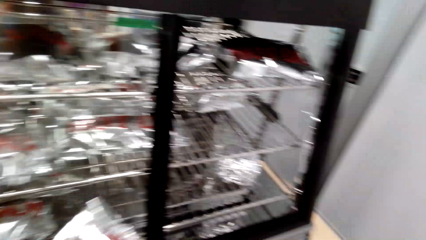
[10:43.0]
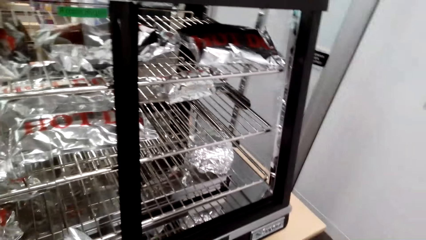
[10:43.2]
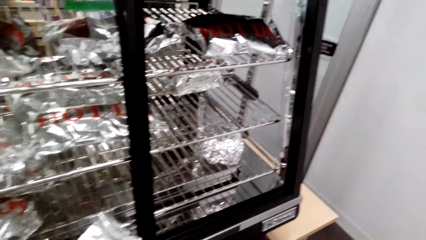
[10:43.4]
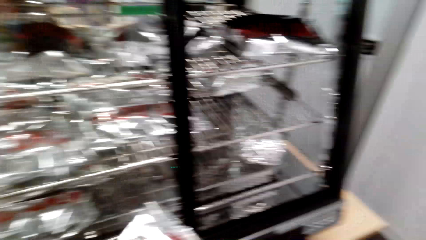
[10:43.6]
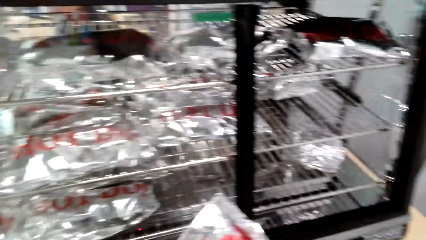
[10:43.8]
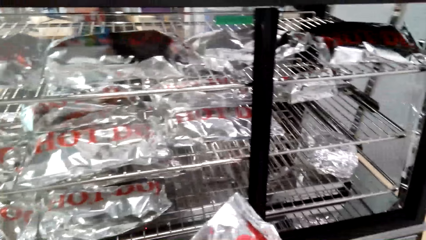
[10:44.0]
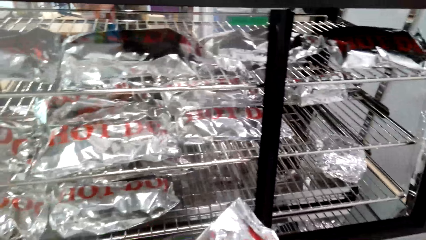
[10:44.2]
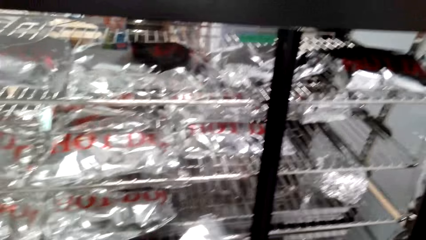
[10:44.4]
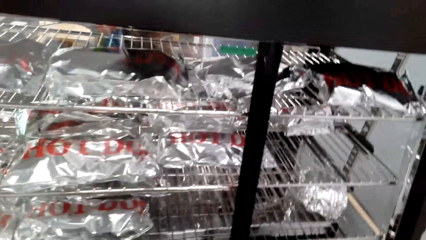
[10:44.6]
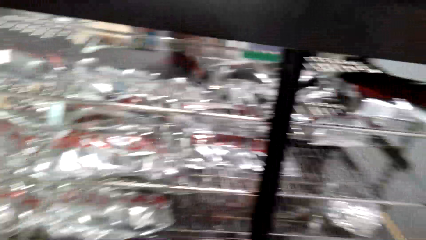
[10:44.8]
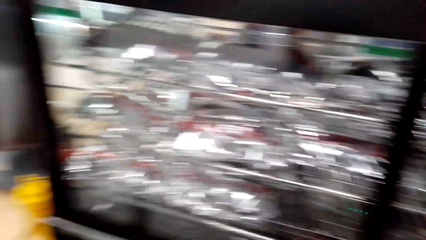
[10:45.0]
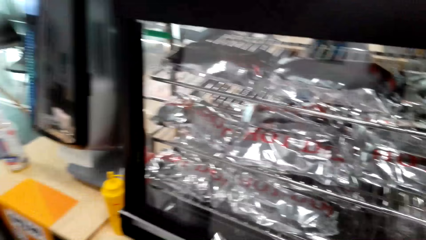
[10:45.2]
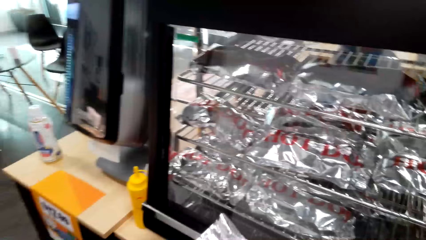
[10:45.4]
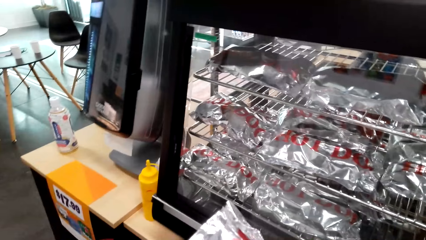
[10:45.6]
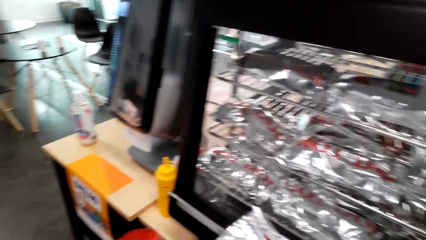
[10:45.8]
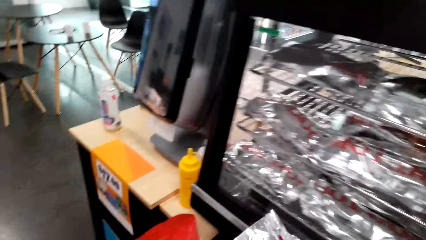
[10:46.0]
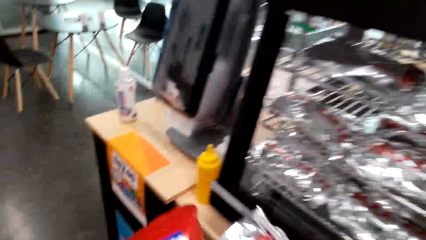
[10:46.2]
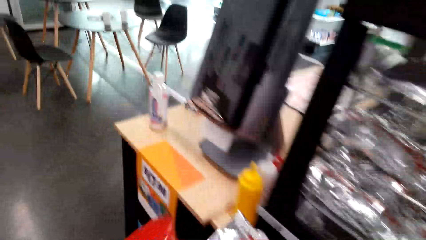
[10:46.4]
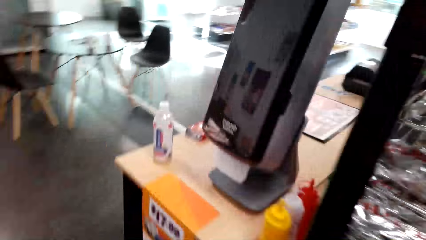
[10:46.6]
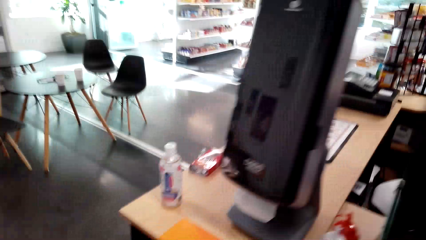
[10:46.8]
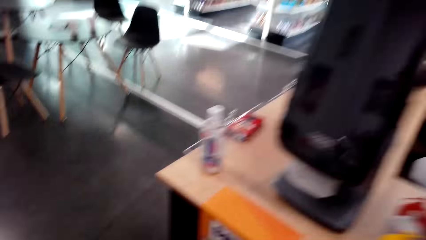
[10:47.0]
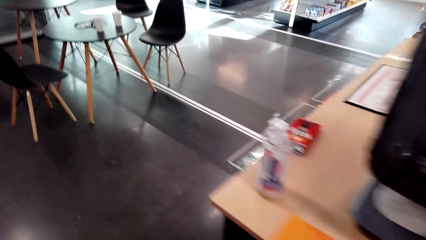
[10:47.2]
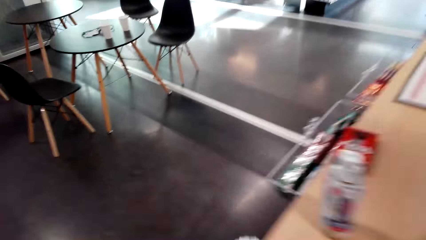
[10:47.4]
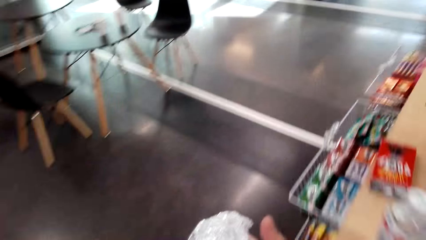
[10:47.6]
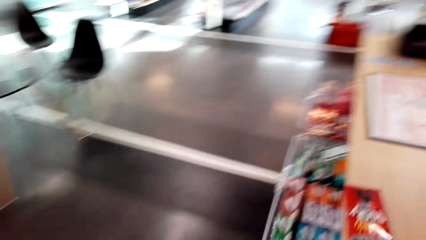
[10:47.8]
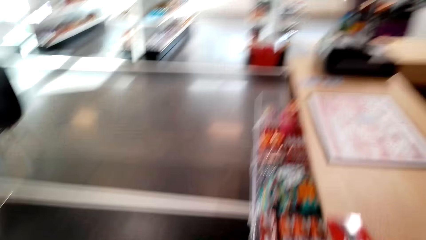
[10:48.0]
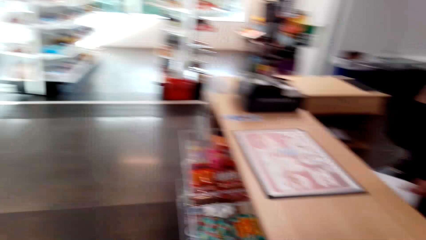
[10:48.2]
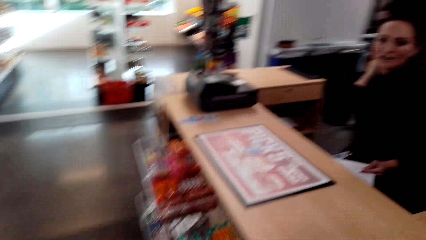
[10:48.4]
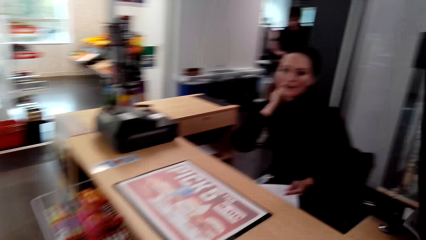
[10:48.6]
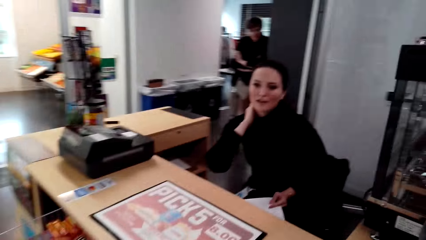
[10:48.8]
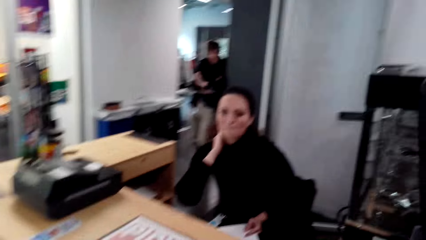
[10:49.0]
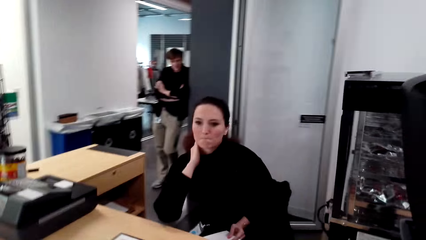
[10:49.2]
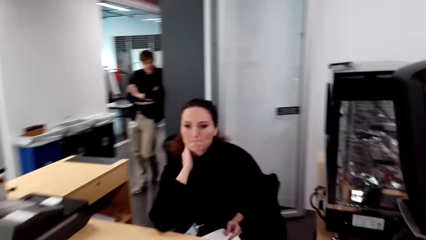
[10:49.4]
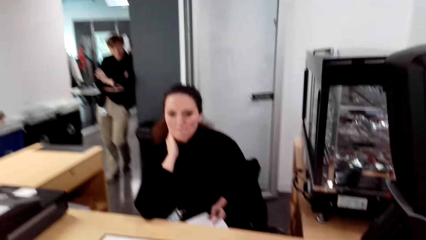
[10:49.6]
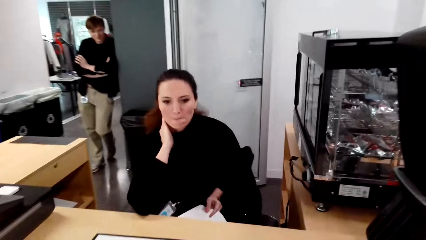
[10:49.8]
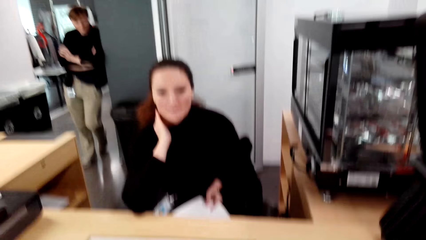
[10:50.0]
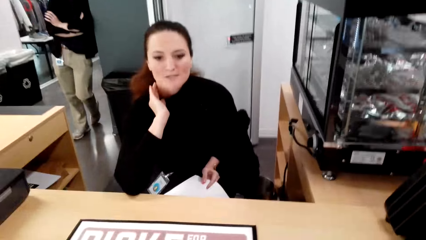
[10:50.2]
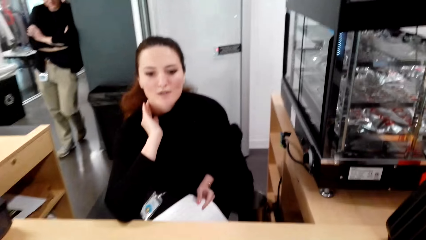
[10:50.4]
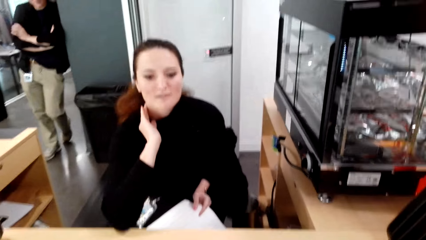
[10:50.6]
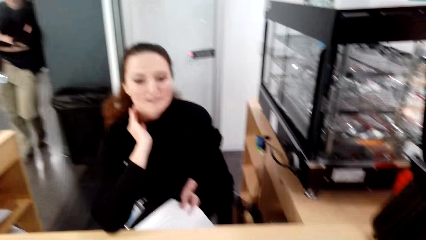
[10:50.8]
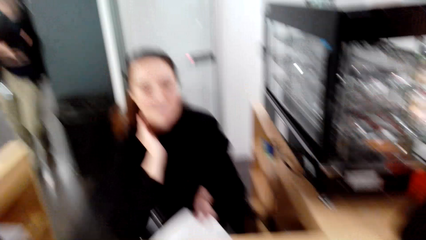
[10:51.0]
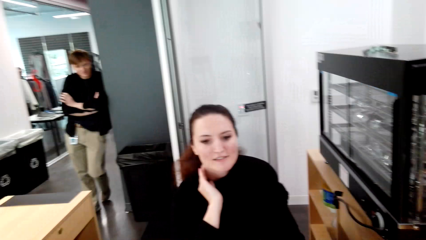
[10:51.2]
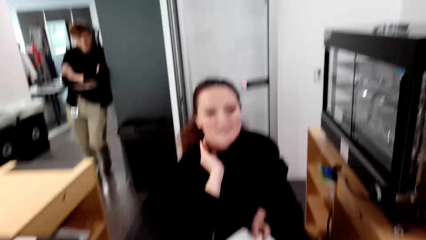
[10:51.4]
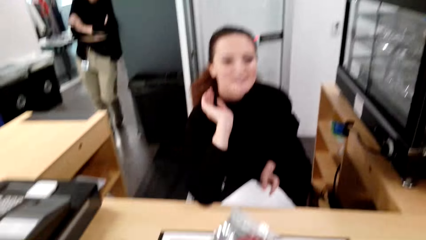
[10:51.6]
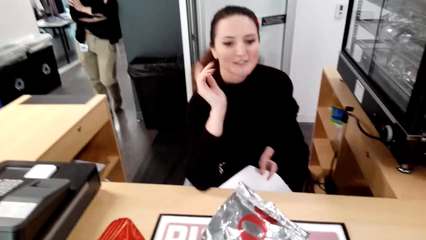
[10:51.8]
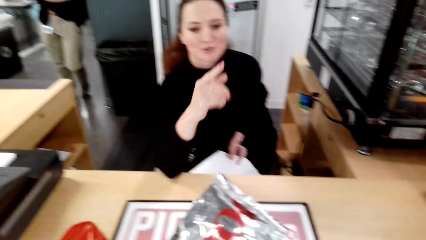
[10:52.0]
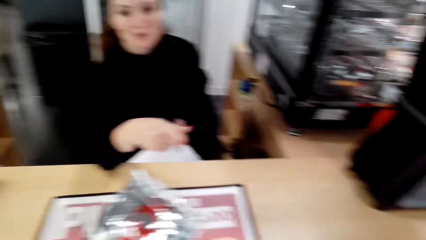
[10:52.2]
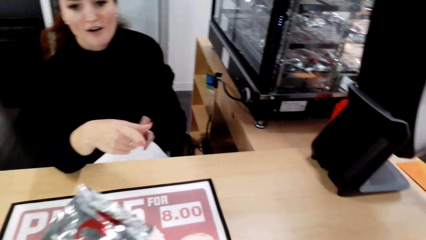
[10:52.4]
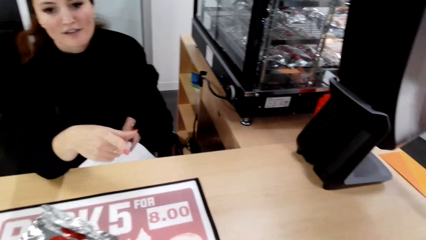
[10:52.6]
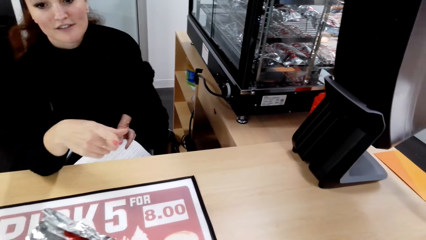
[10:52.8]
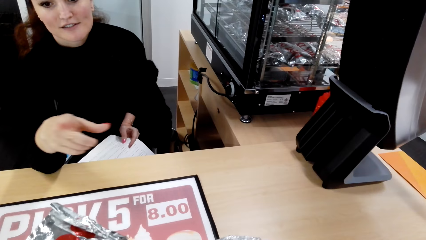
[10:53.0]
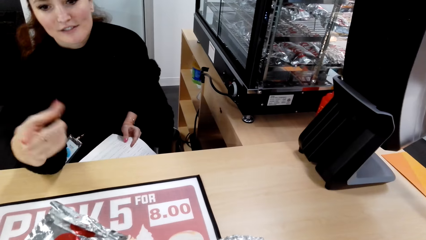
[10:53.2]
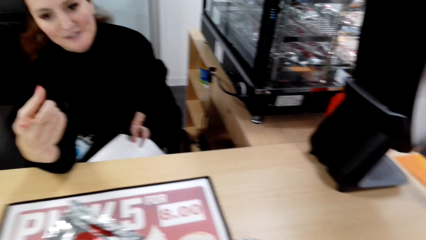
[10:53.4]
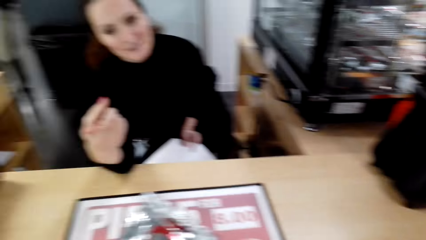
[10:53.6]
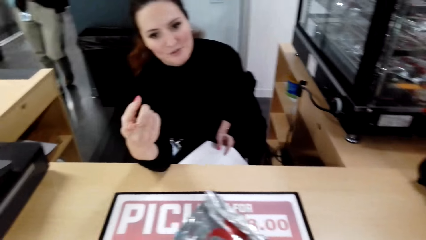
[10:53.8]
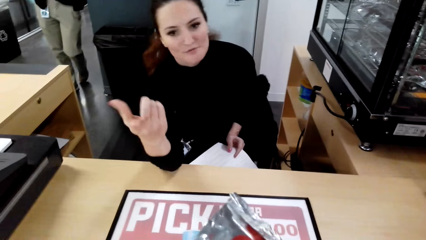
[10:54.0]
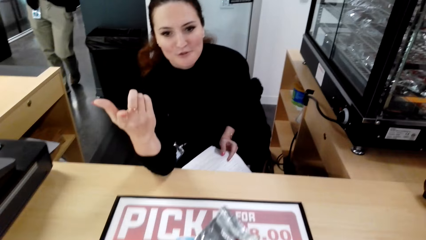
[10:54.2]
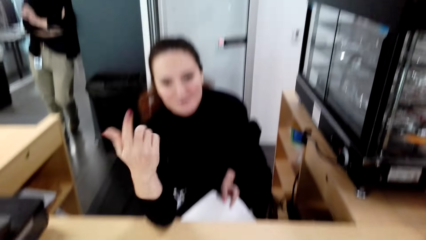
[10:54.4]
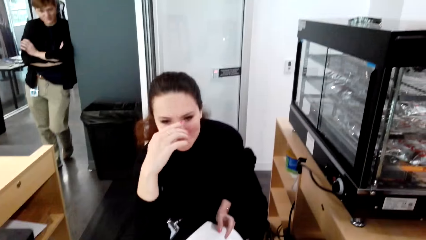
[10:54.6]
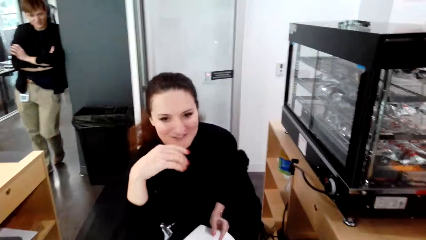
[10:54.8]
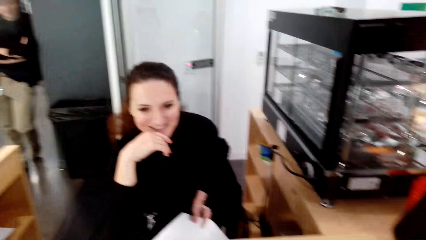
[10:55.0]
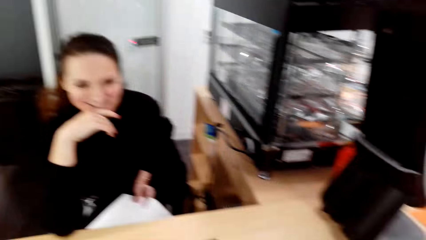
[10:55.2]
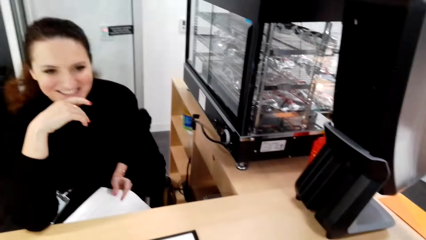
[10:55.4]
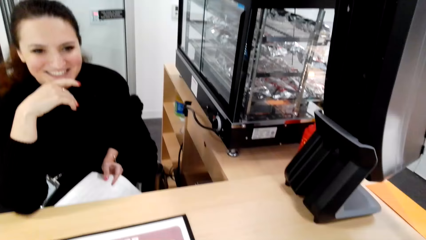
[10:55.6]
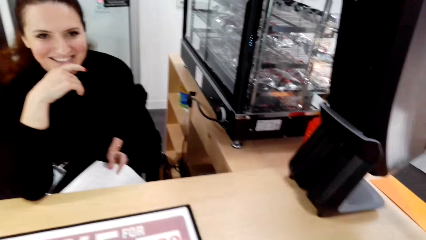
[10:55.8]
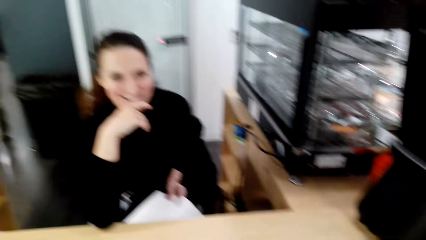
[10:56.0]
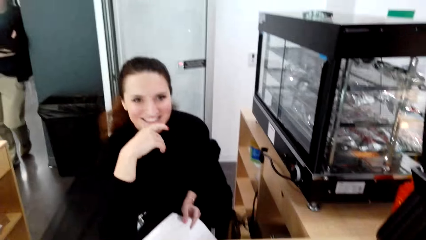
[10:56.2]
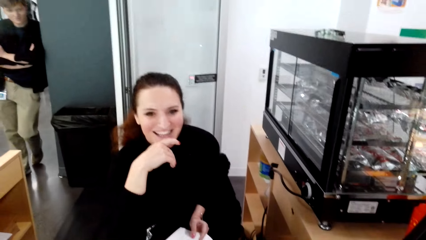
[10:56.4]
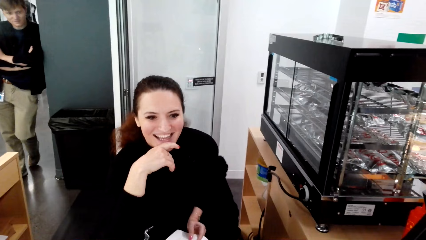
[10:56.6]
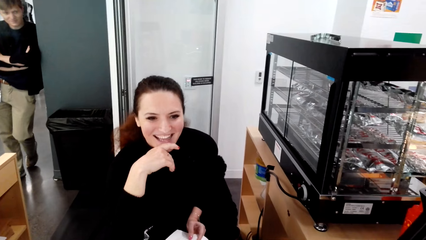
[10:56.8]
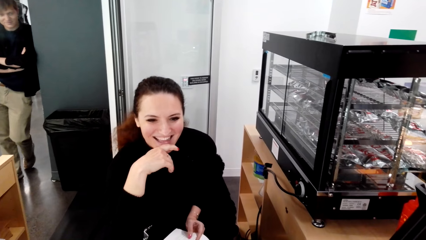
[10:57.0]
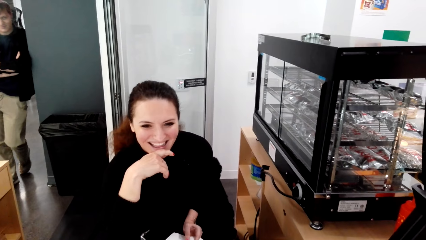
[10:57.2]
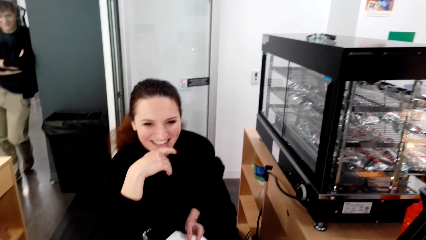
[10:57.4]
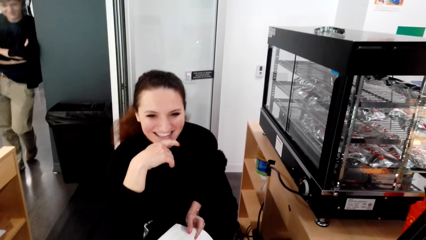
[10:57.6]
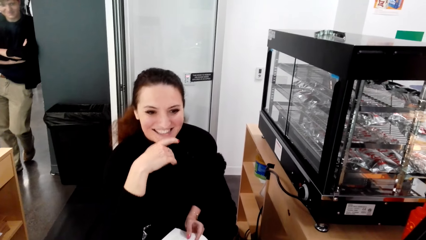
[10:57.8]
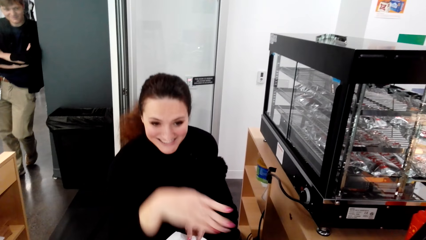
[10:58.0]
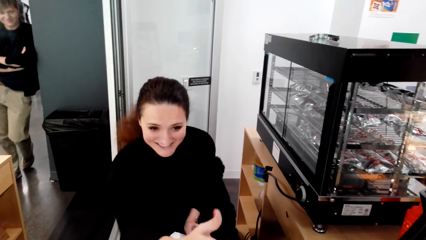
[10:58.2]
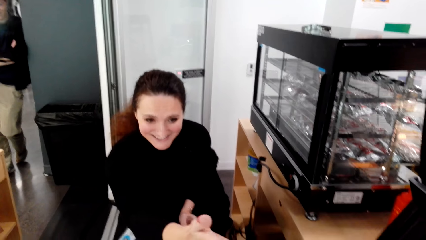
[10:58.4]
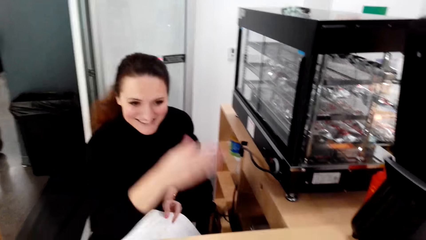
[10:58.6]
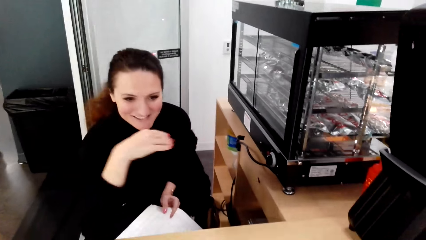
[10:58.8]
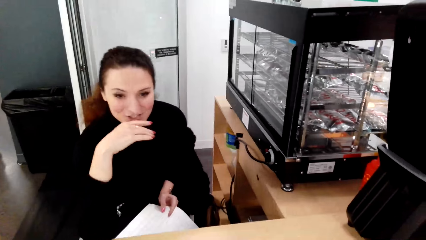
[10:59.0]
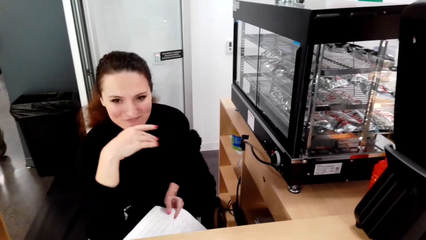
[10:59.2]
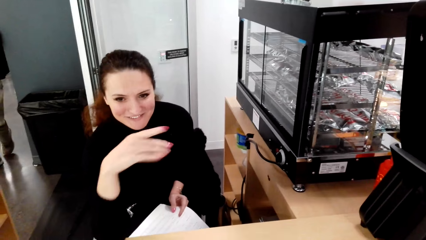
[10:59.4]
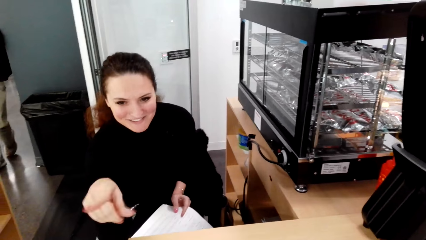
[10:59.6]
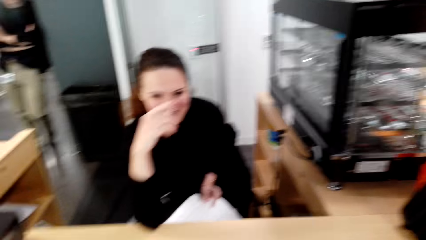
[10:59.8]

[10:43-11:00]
The camera wearer stares at the grill. They walk across the store towards the counter. They converse with a woman.
